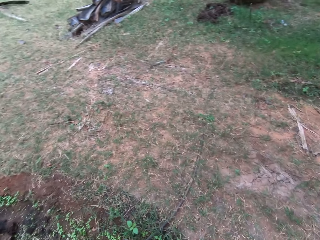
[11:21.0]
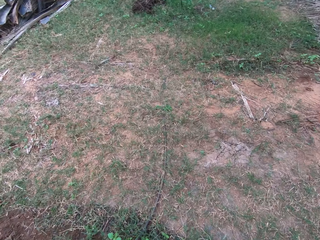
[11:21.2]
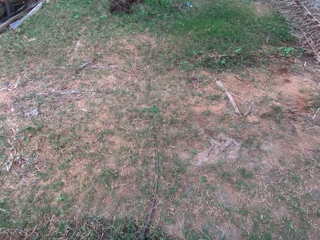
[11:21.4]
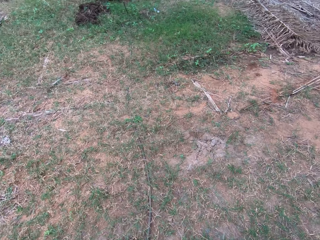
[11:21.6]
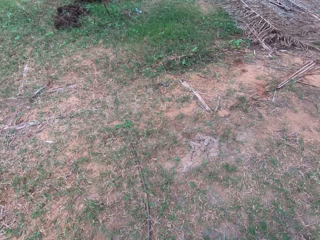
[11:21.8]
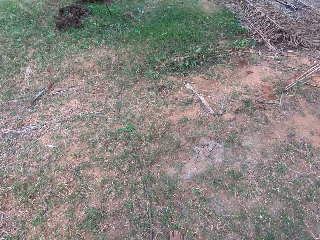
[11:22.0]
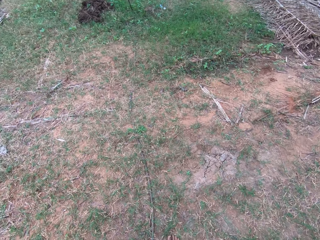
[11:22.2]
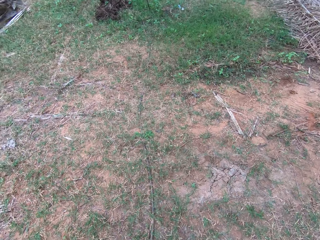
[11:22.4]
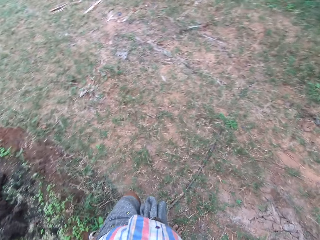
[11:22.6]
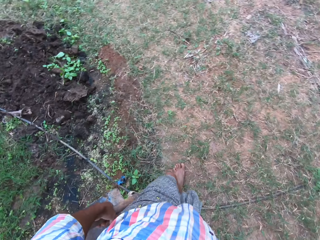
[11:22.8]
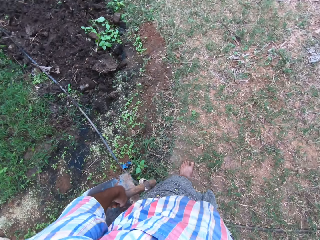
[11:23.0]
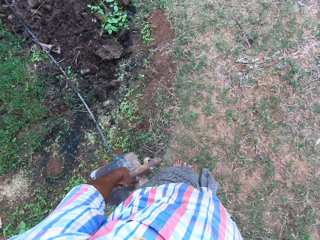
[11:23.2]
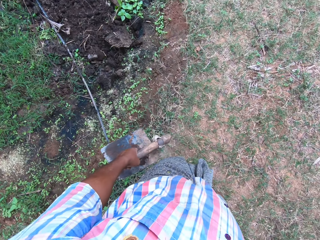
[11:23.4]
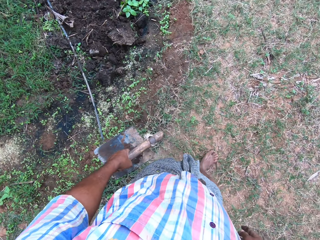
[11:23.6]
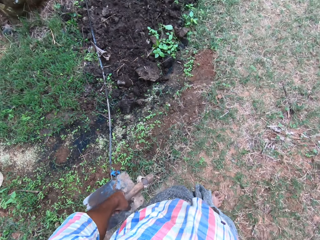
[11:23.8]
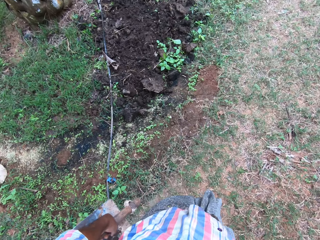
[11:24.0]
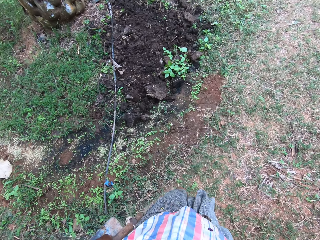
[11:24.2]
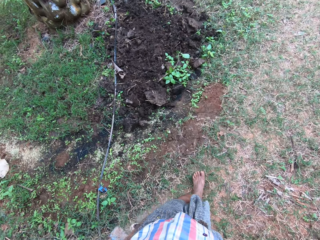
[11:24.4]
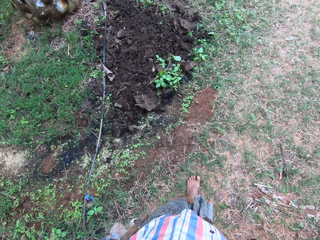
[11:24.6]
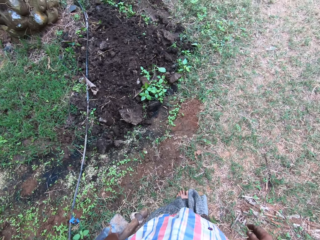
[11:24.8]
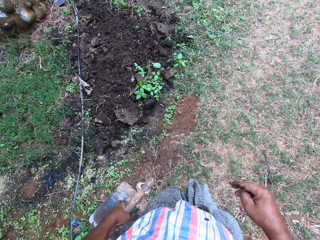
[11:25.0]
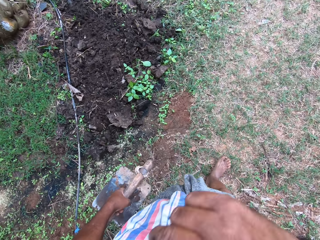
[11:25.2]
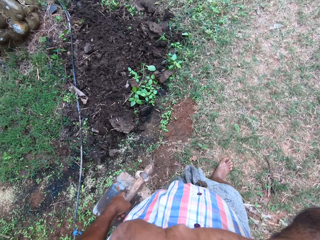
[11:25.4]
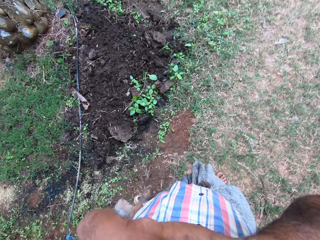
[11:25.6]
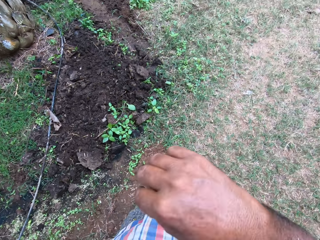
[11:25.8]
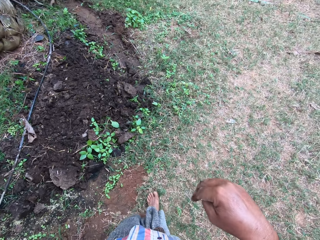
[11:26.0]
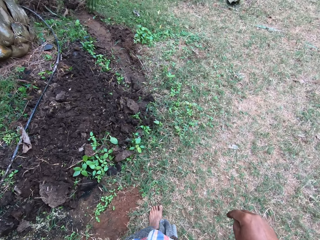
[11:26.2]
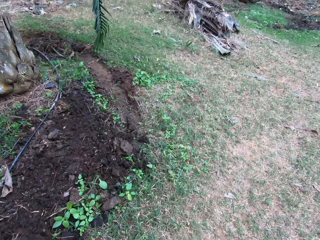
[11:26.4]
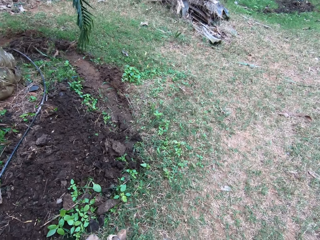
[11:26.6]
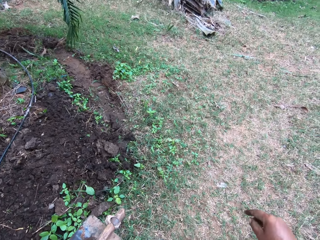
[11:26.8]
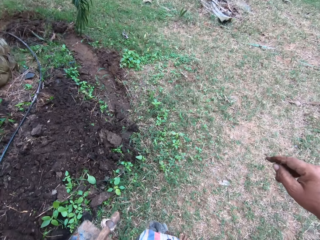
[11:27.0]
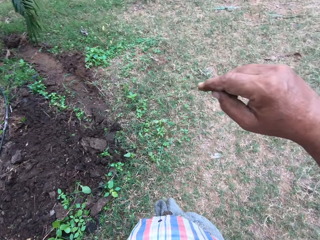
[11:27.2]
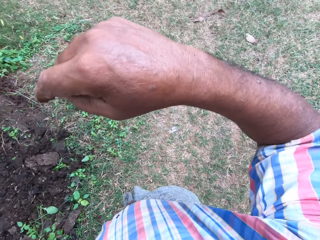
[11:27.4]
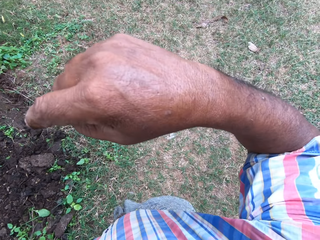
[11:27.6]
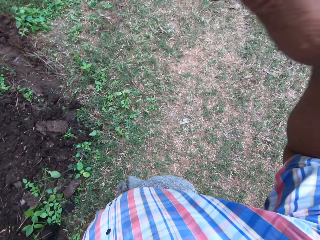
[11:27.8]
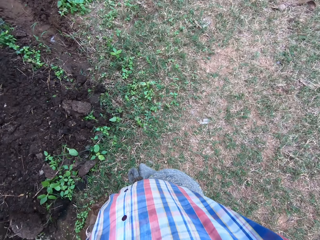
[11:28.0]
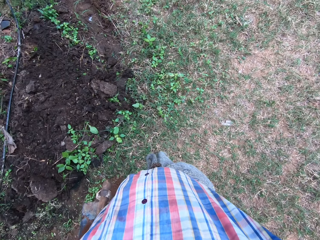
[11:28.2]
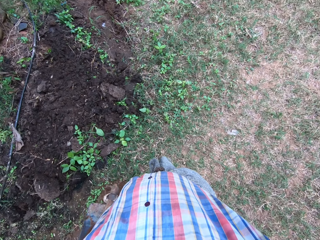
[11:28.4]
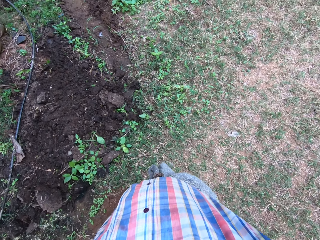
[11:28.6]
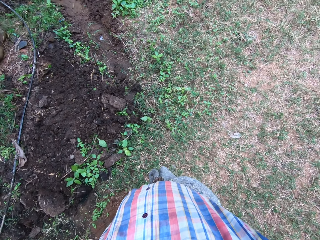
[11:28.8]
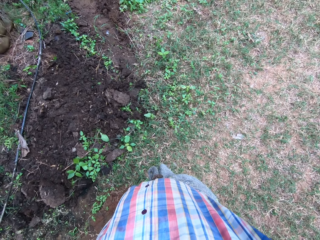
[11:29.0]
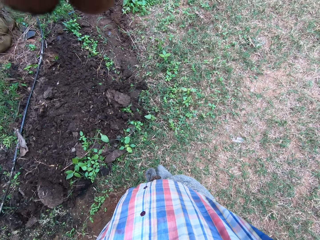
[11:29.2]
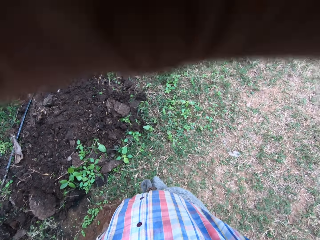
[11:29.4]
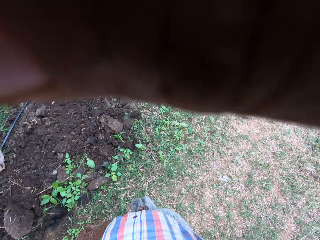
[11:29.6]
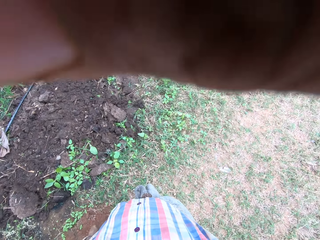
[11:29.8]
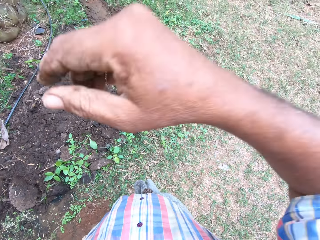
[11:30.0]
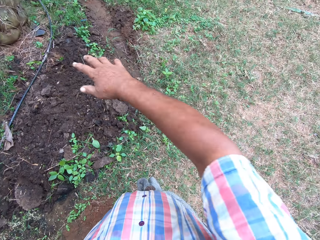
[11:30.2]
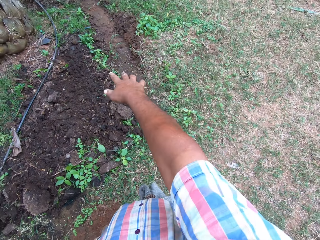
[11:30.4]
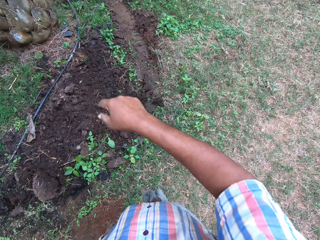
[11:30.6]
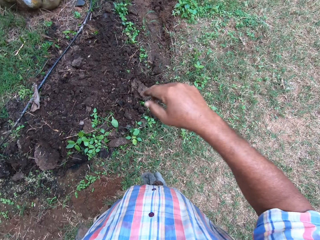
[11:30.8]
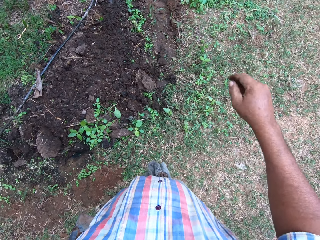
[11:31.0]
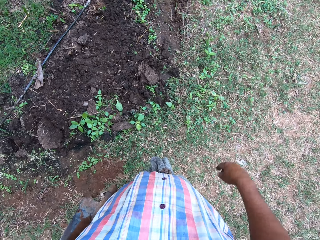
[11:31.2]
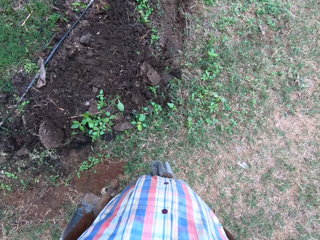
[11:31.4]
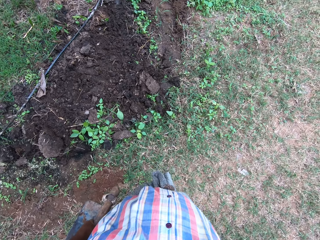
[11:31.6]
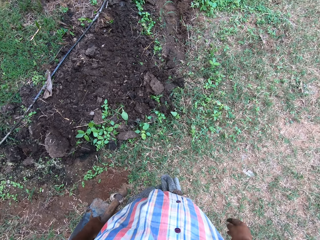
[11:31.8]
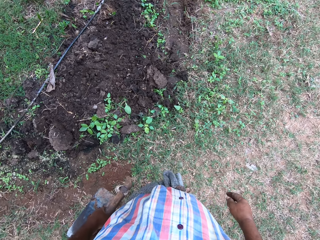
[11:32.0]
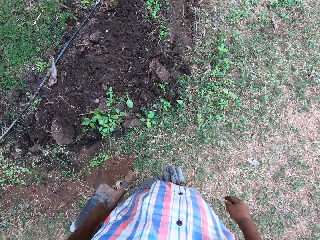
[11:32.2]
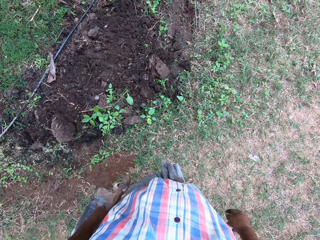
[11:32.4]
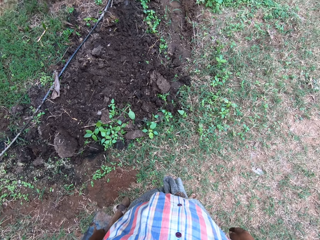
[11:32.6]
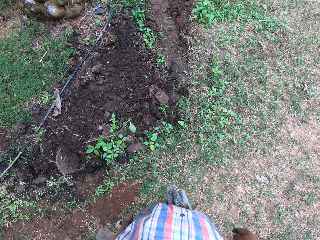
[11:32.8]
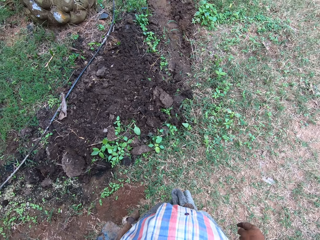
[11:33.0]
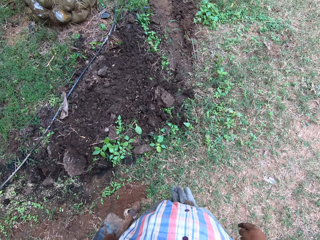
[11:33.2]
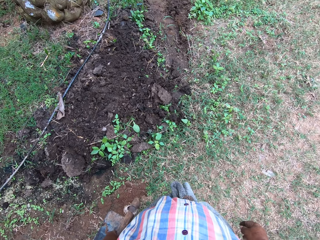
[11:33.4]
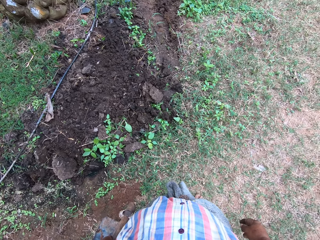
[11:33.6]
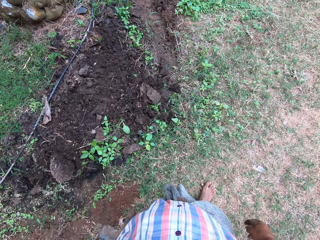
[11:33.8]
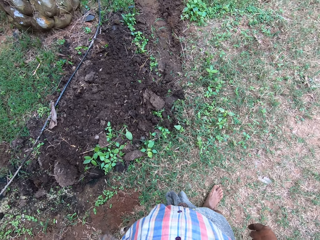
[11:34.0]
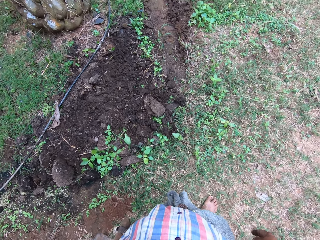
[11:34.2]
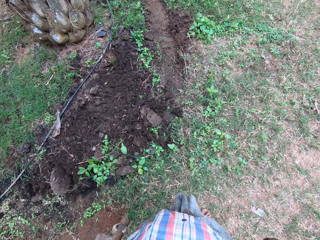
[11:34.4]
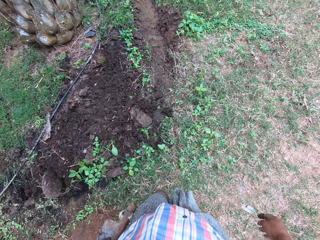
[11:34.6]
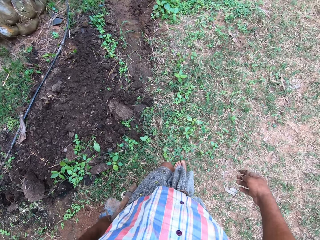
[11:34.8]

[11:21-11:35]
The camera wearer looks around. He walks around the farmland. He moves a hand. He lifts his hand to his head. He stretches a hand.

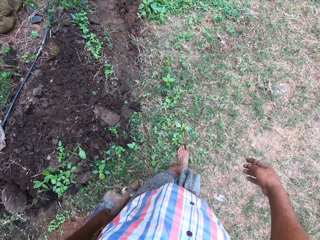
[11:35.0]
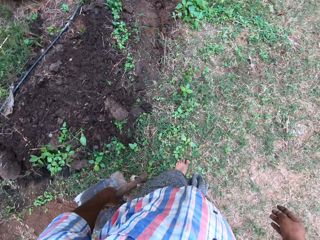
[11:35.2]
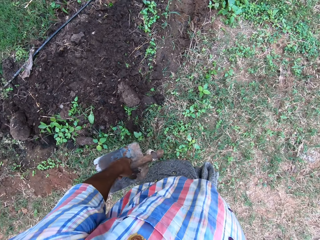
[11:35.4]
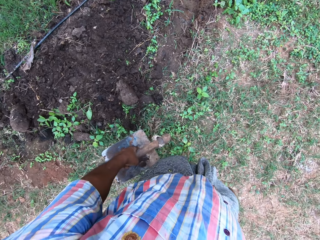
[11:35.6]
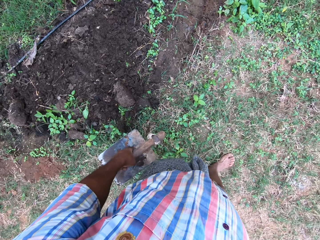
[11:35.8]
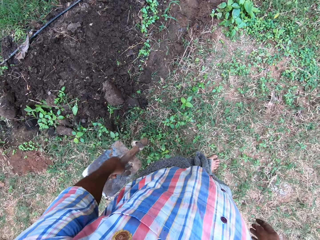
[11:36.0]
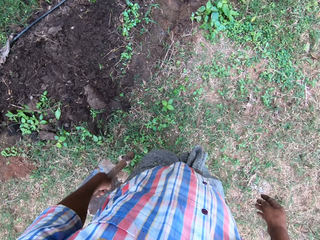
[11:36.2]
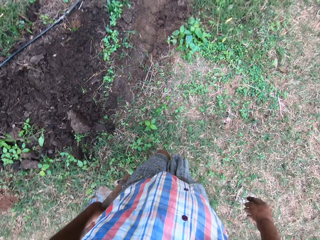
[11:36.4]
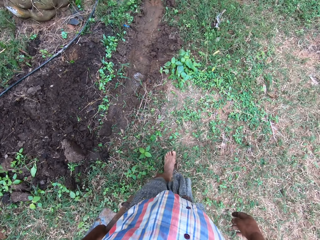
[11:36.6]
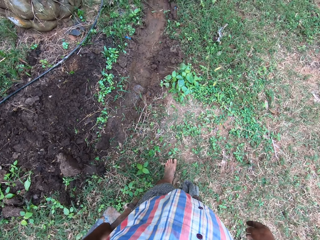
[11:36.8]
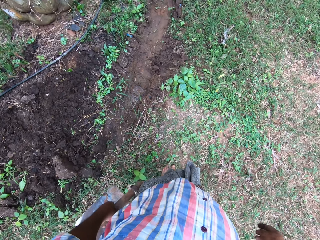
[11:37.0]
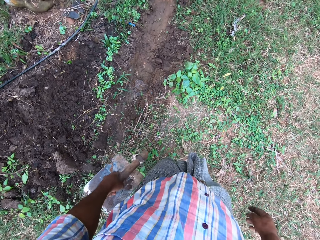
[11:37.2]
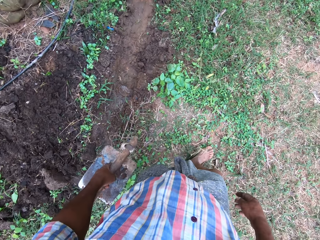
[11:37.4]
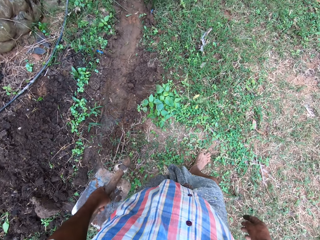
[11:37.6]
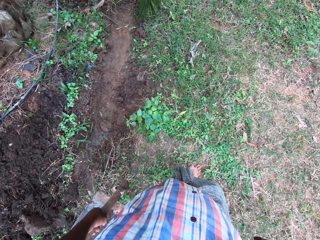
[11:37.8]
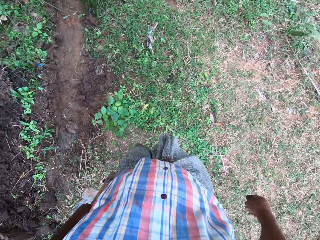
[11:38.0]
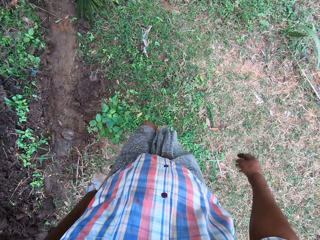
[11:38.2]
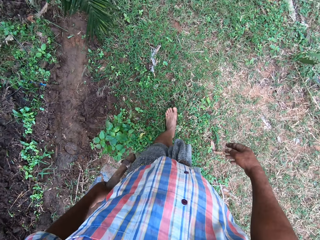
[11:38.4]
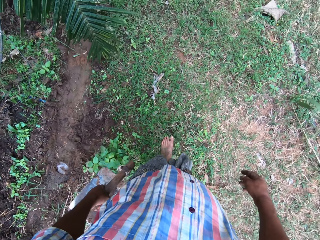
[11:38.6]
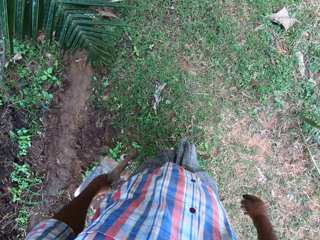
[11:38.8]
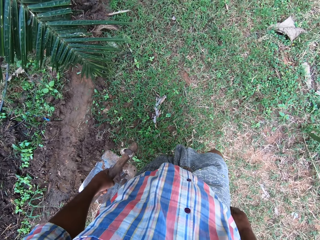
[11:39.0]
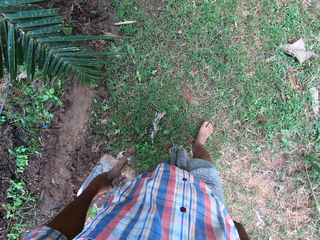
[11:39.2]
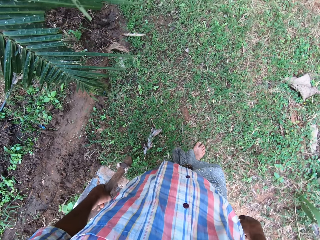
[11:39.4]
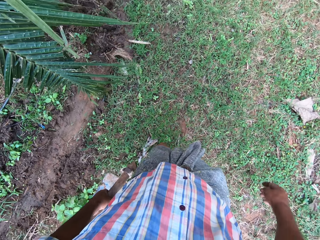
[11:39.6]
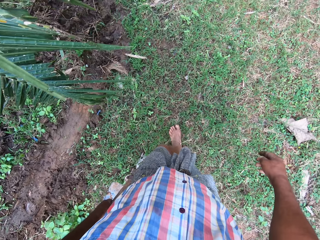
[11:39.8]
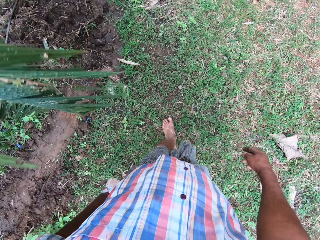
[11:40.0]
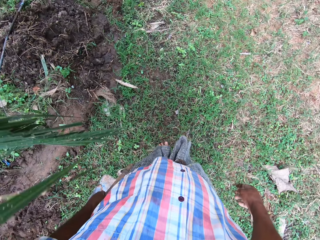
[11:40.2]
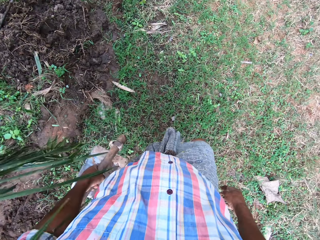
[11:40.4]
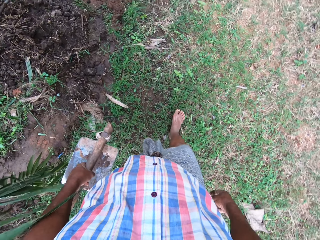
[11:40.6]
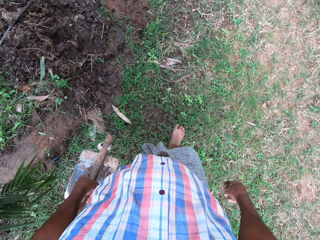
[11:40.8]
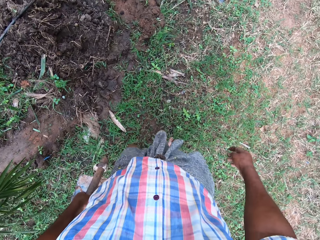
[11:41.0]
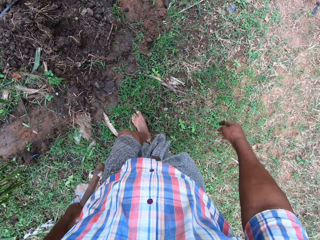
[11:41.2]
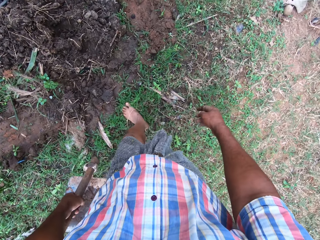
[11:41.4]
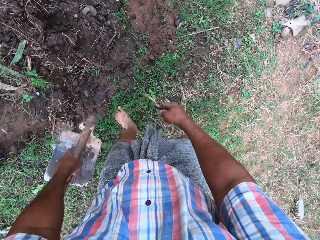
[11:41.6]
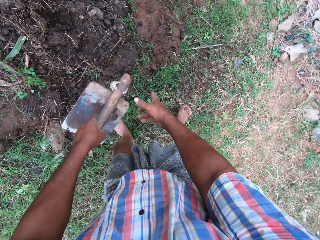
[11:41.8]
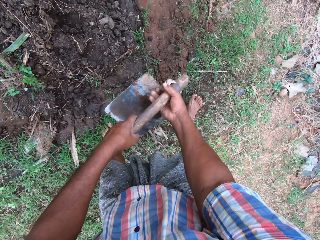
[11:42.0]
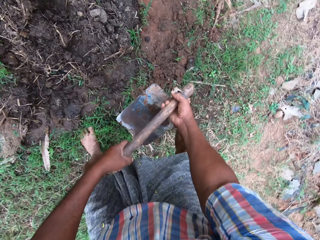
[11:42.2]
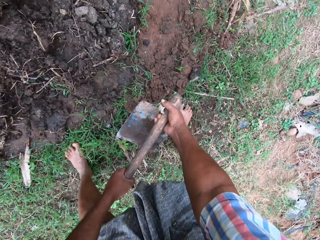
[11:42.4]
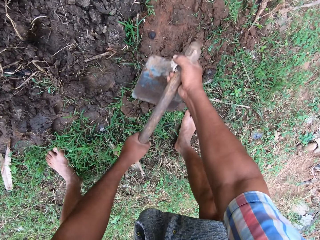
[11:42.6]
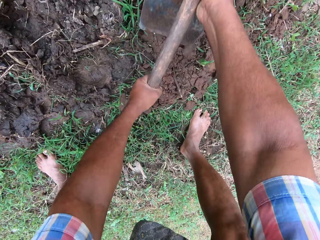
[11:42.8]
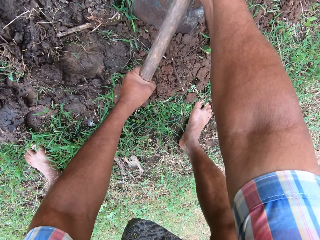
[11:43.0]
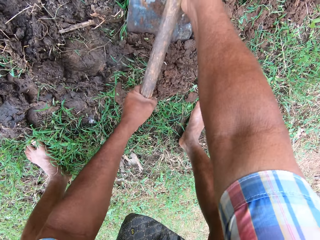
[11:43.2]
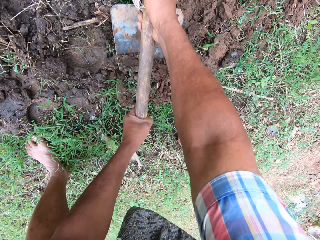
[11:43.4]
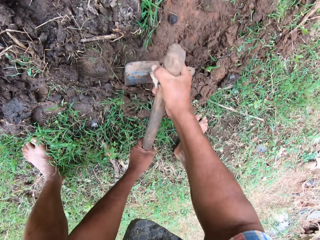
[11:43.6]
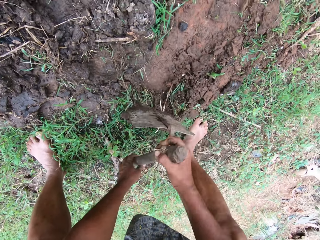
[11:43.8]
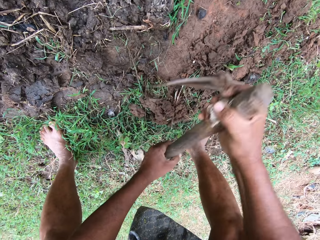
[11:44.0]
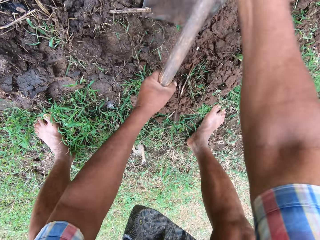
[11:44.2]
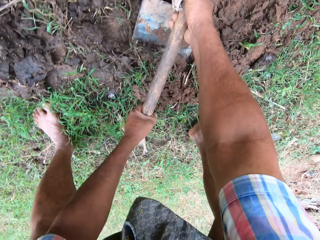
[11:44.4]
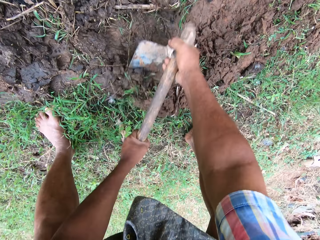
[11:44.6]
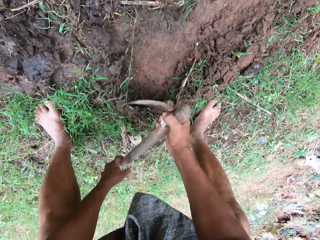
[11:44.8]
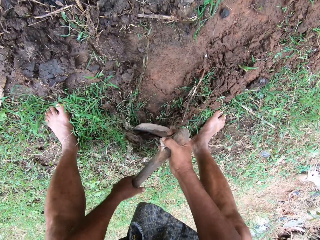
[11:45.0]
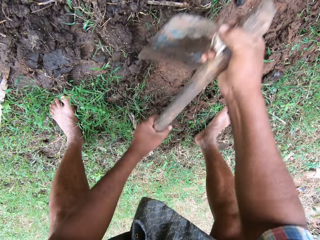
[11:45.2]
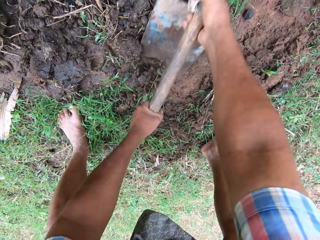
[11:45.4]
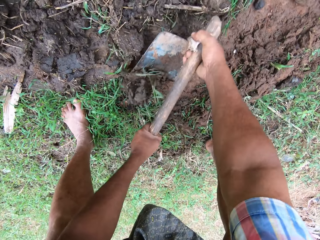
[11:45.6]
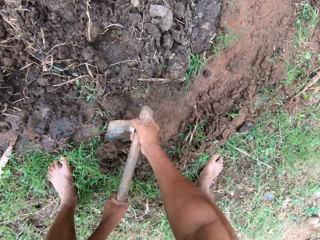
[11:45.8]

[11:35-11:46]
The camera wearer holds a hoe with hands. They till the soil with the hoe.
